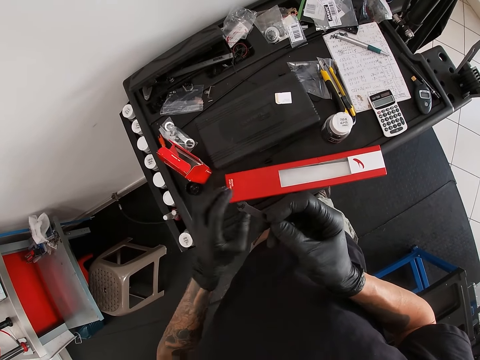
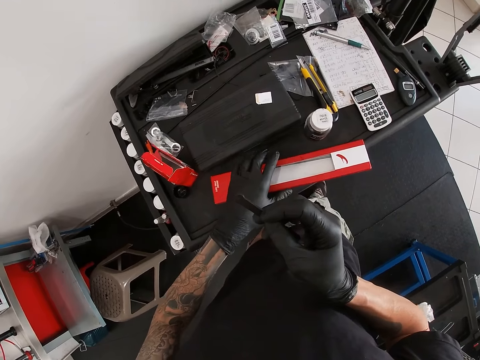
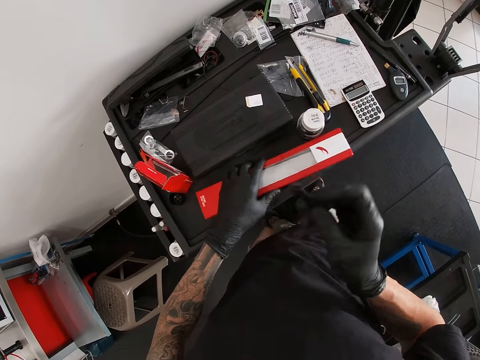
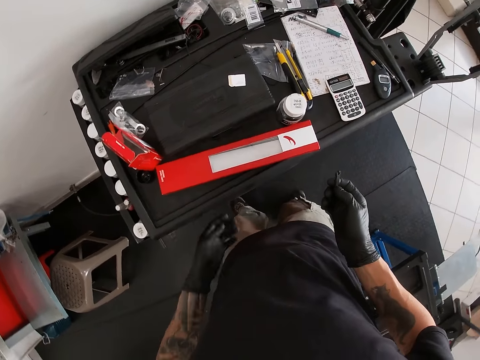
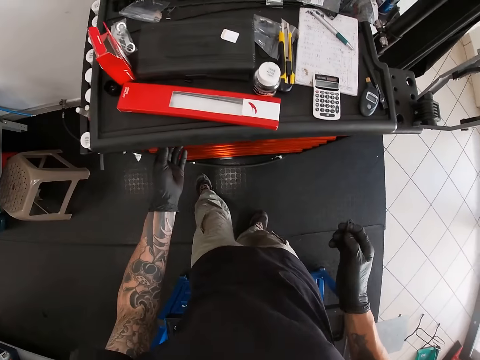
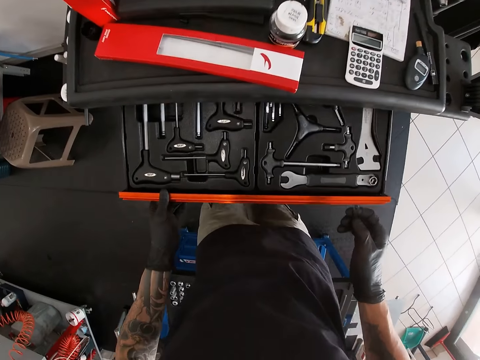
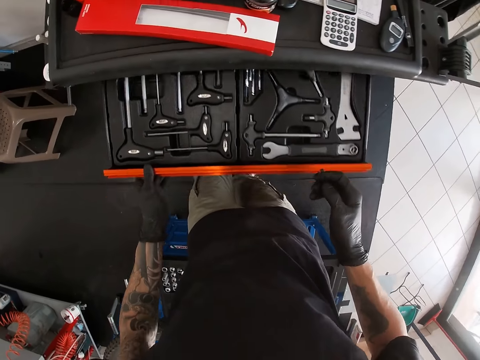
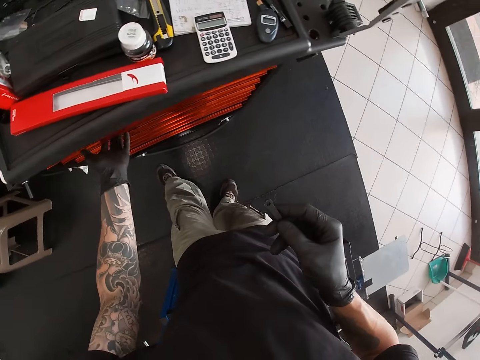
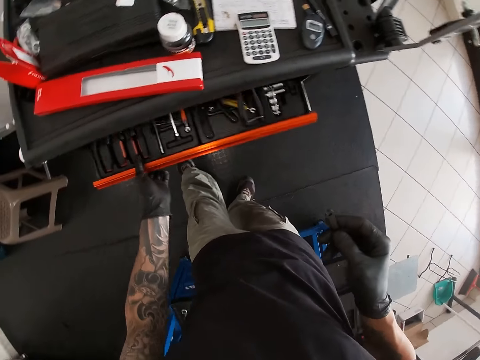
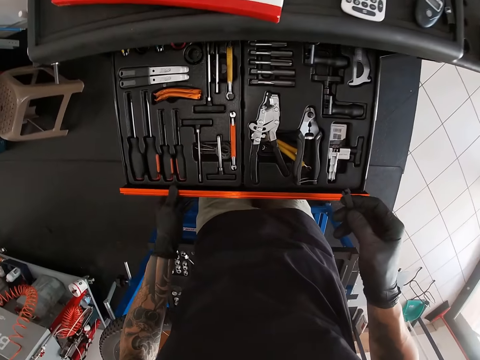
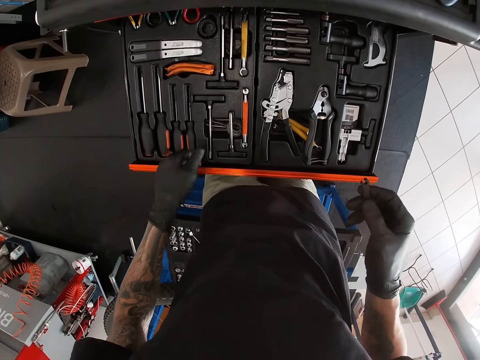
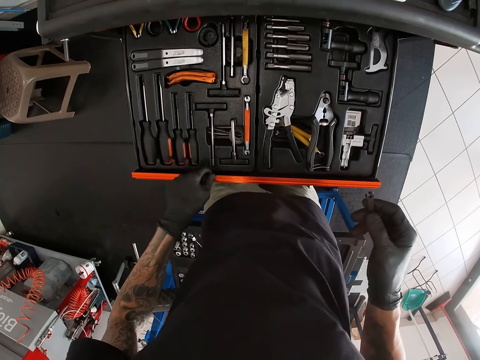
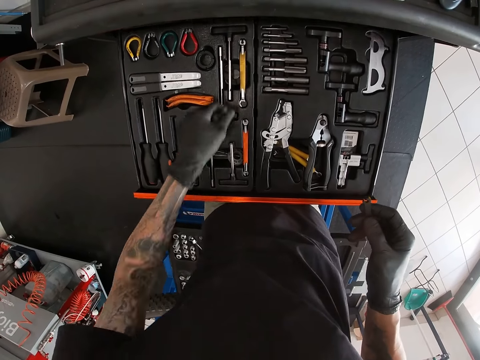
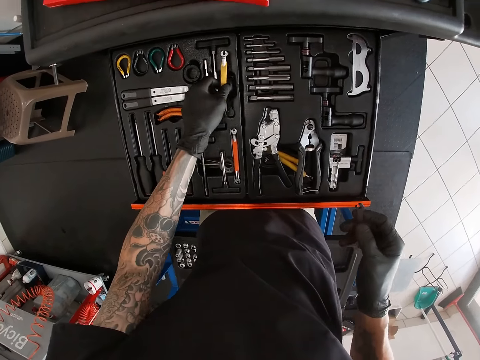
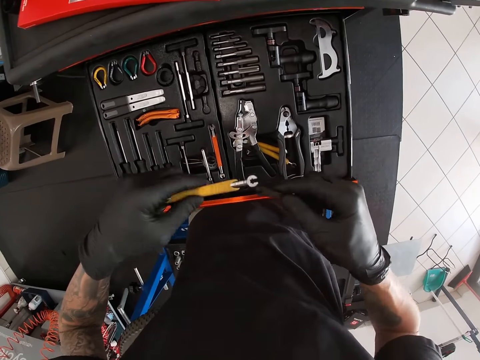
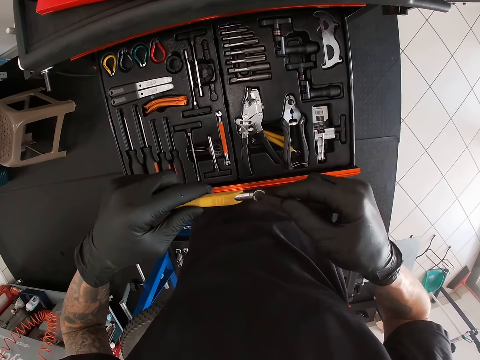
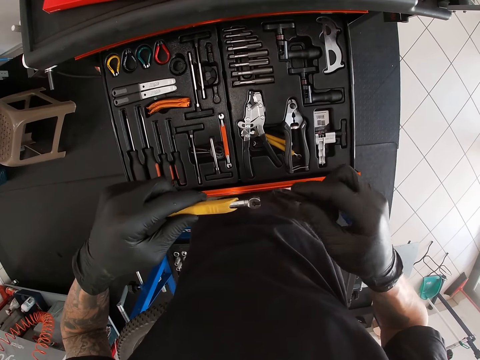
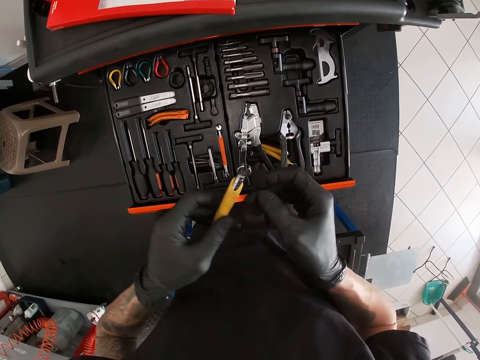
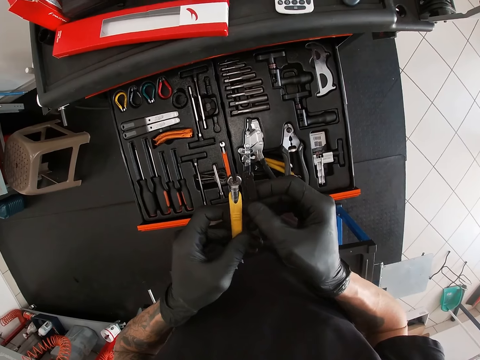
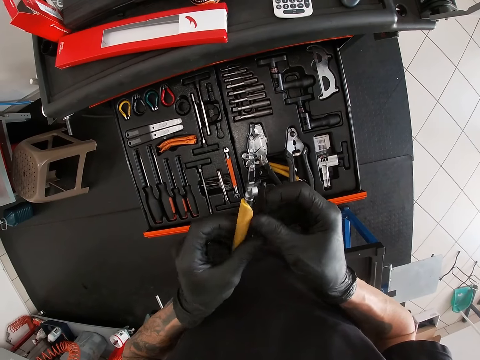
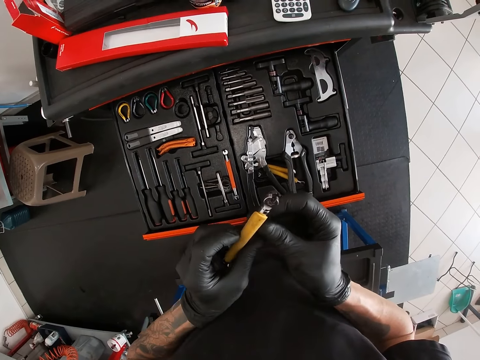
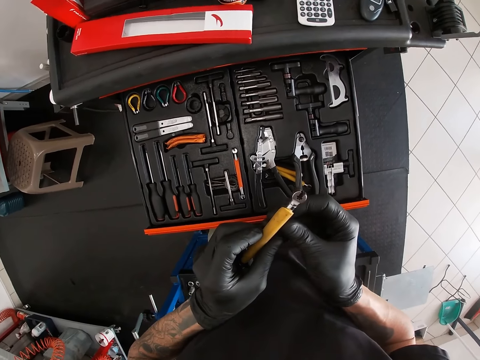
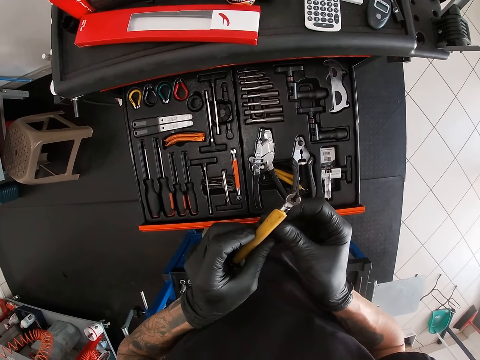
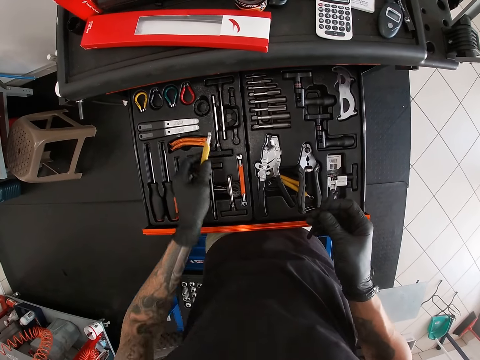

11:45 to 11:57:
The camera wearer shifts the long red box on the cabinet with his left hand. He opens the cabinet drawer with his left hand. He closes the cabinet drawer with his left hand. He opens the cabinet drawer with his left hand again. He picks up a spanner or wrench from the cabinet with his left hand. He measures the spanner with the slogging ring spanner in his right hand. He holds the wrench with the spokes wrench together in his hands.

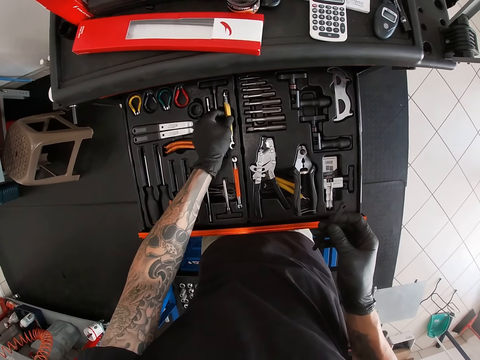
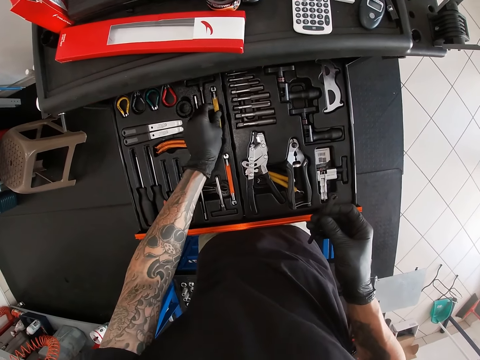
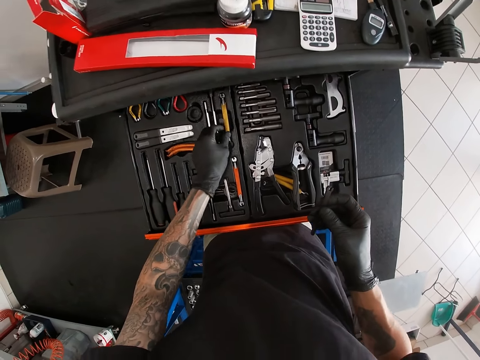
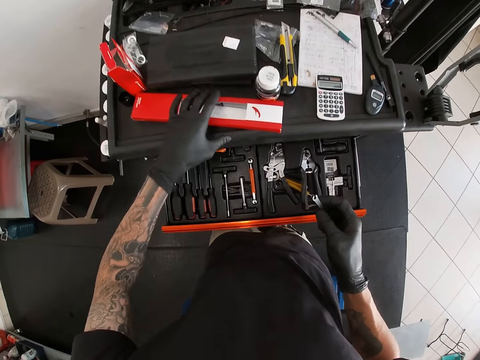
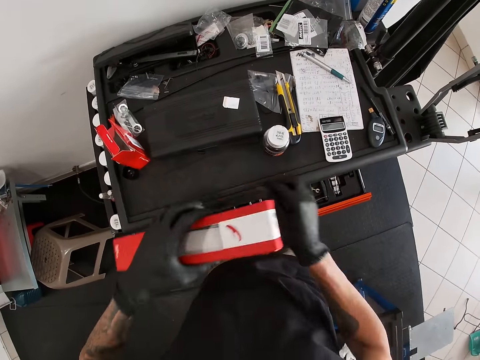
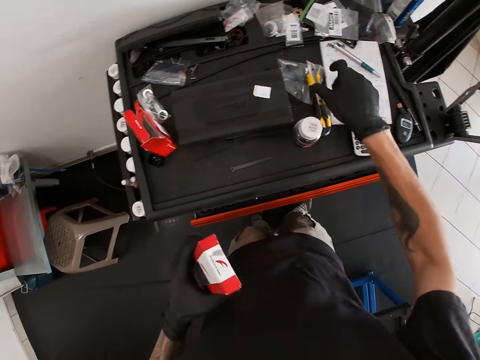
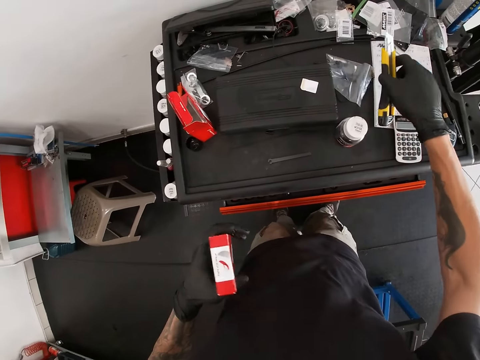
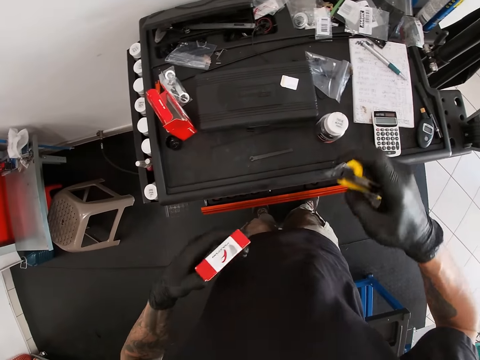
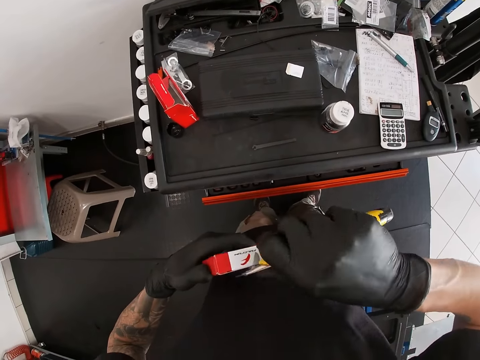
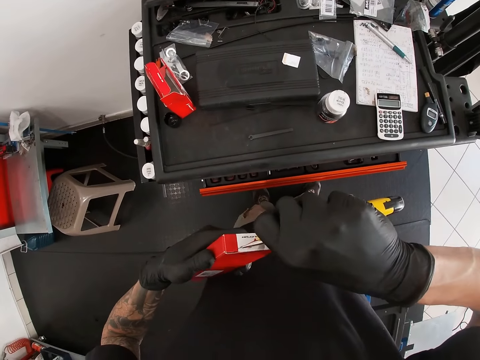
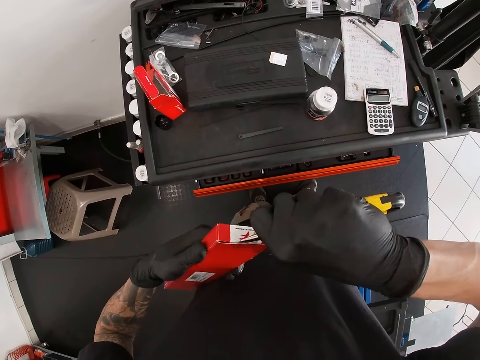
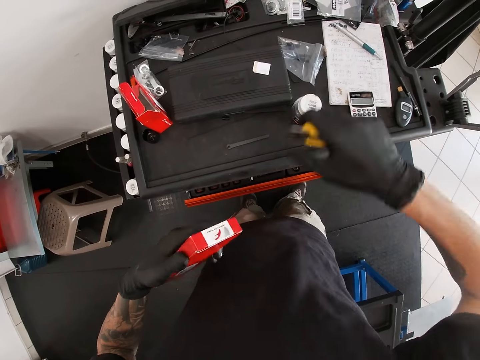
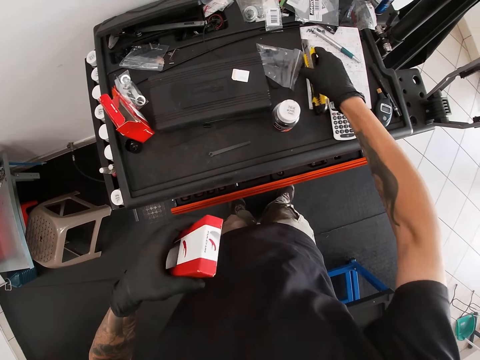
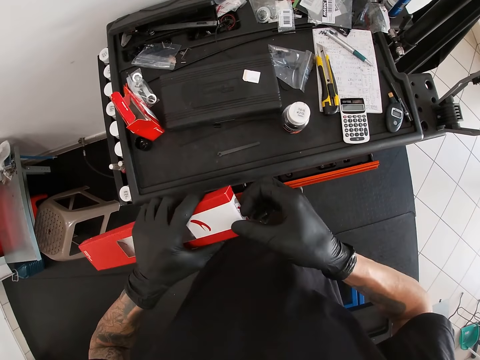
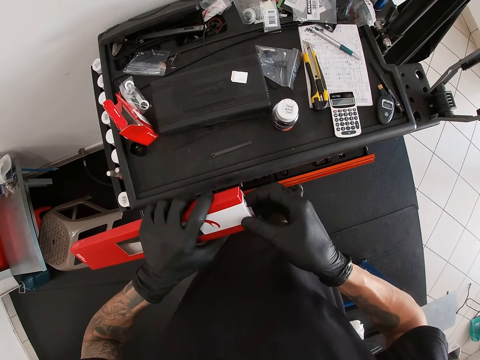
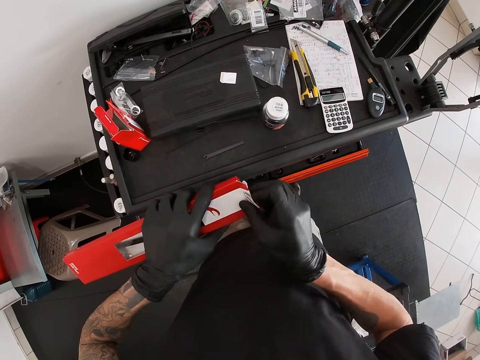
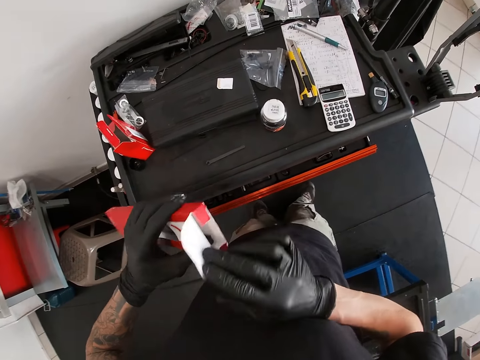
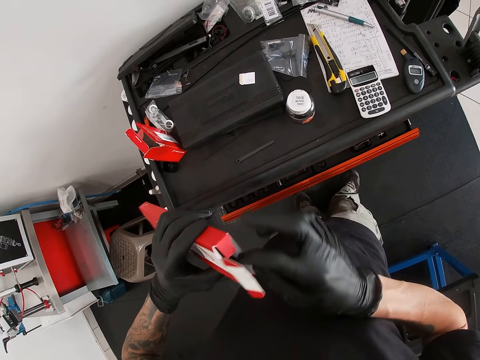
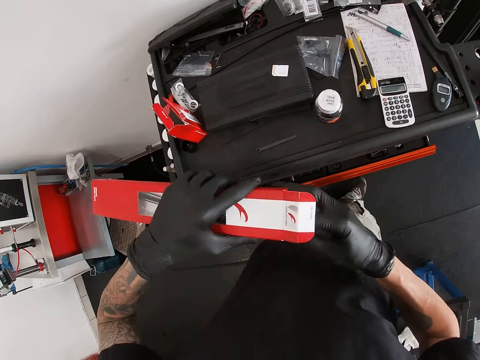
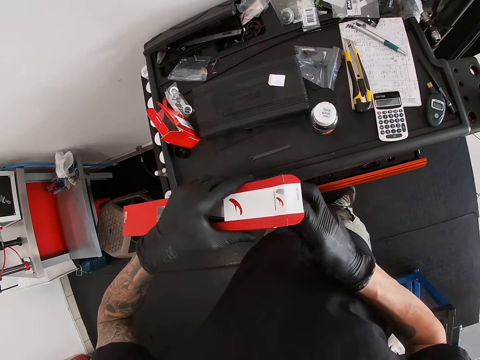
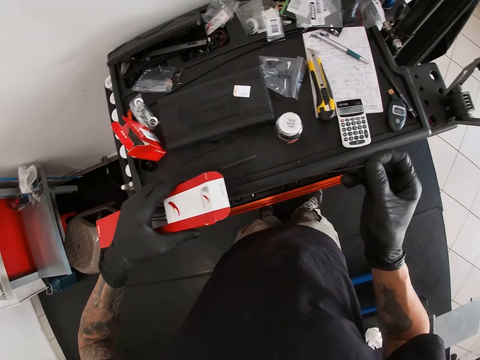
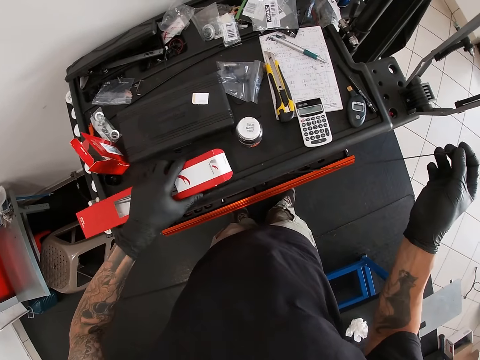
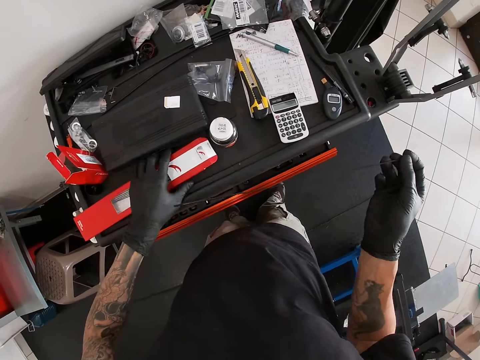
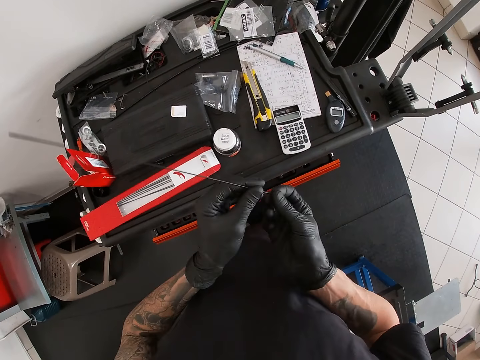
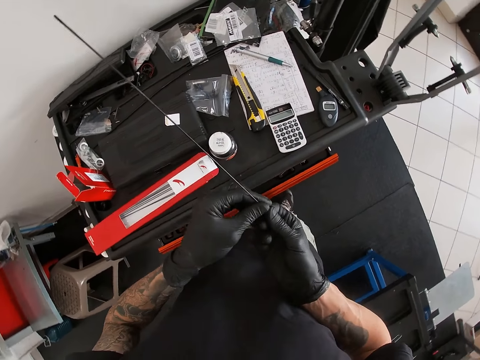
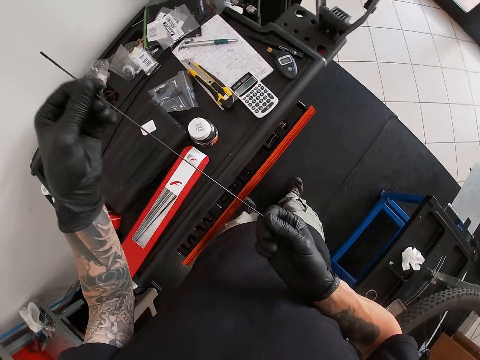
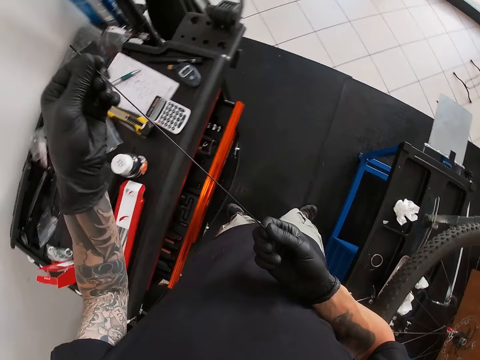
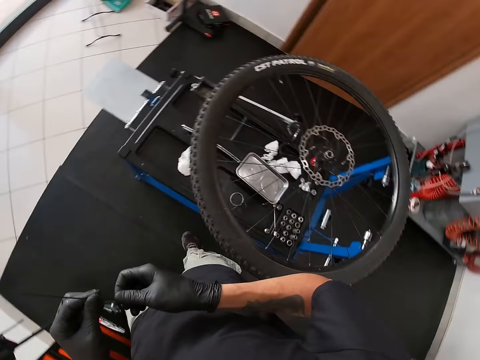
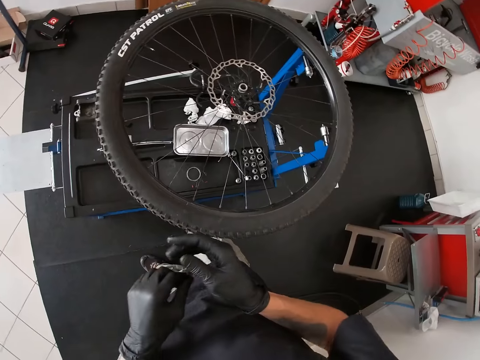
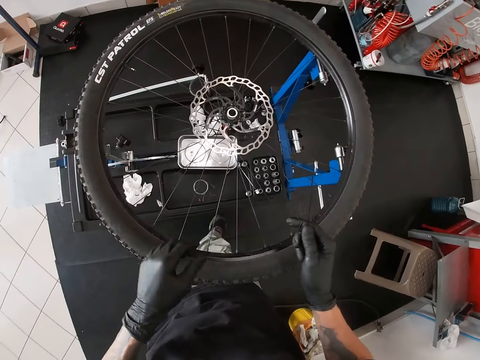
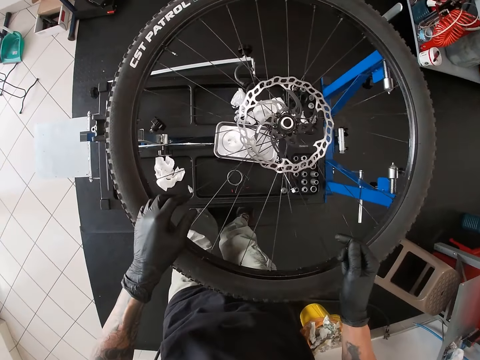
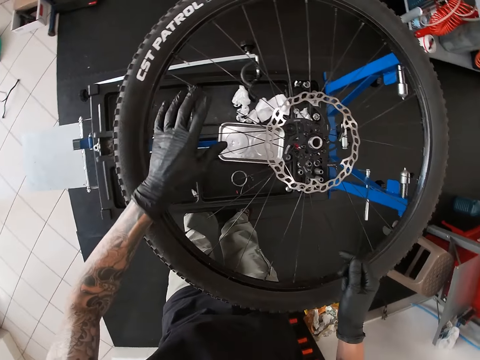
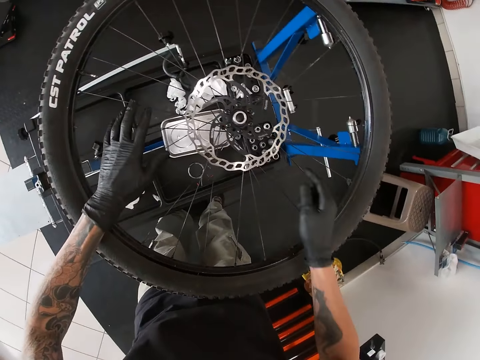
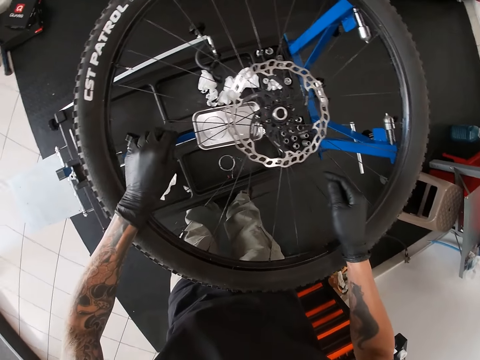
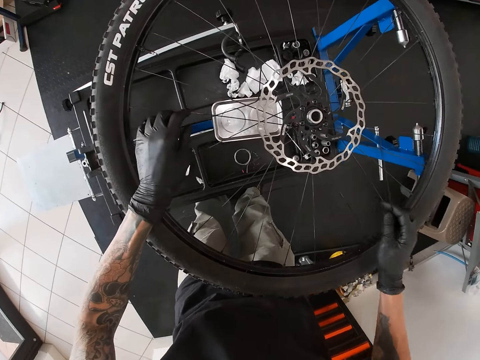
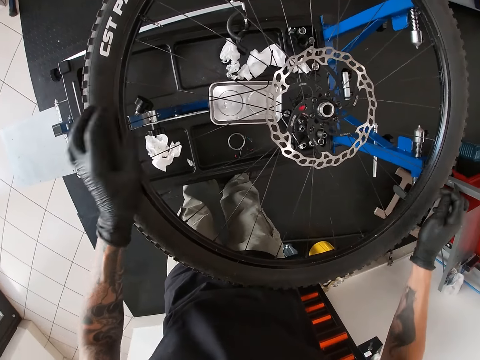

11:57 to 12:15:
The camera wearer places the spanner inside the cabinet with his left hand. He closes the cabinet with his lower body. He picks up the long red box with his left hand. He places the slogging ring spanner on the cabinet with his right hand. He picks up the cutter knife from the cabinet with his right hand. He tears the long red box with the cutter knife in his right hand. He places the cutter knife on the cabinet with his right hand. He opens the long red box with his right hand. He brings out a spoke from the long red box with his right hand. He places the long red box on the cabinet with his left hand. He wipes the spoke with his left hand. He holds the spoke with both hands. He turns to the bike wheel on the stand. He touches the spokes with both hands. He holds the wheel spokes.
